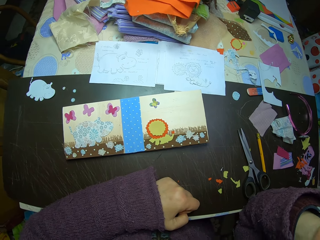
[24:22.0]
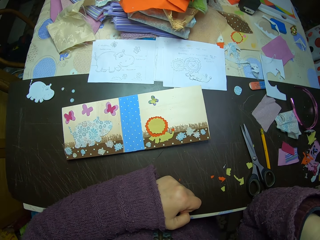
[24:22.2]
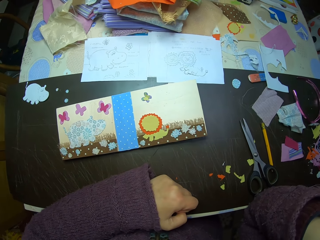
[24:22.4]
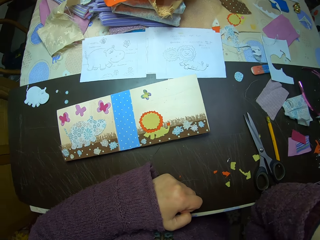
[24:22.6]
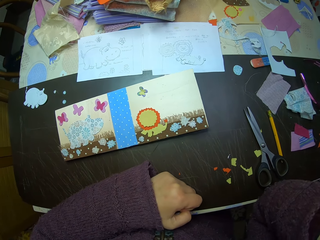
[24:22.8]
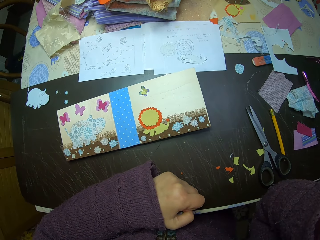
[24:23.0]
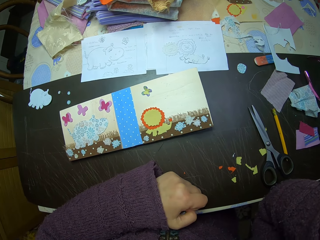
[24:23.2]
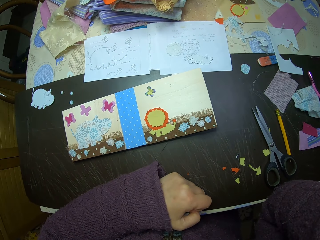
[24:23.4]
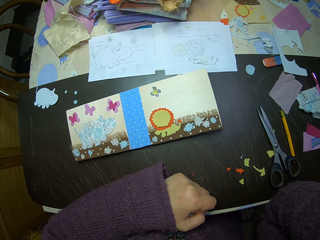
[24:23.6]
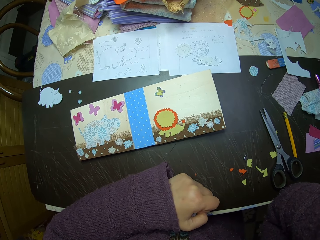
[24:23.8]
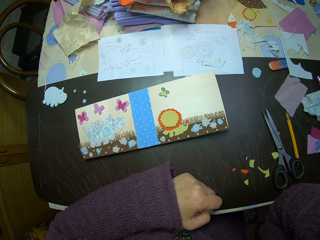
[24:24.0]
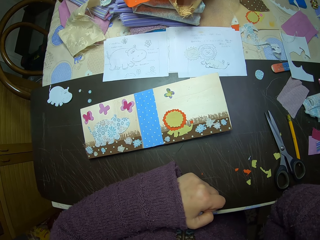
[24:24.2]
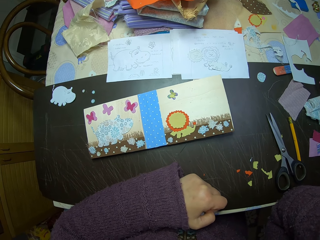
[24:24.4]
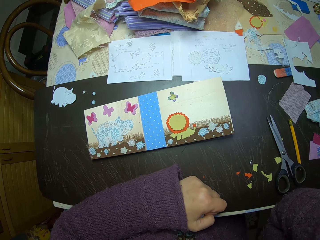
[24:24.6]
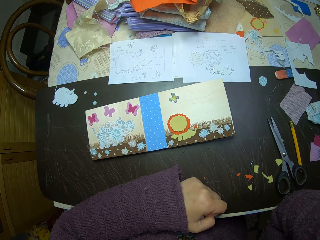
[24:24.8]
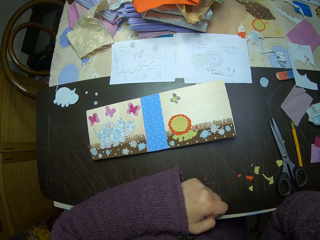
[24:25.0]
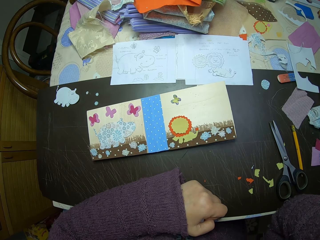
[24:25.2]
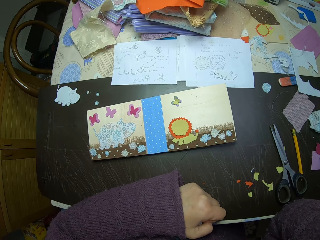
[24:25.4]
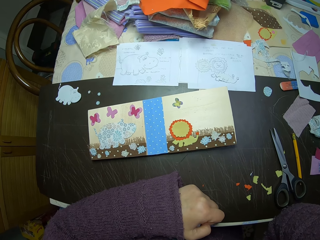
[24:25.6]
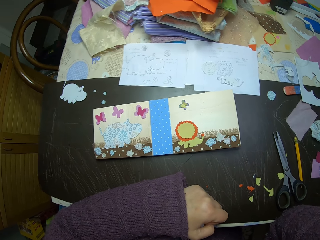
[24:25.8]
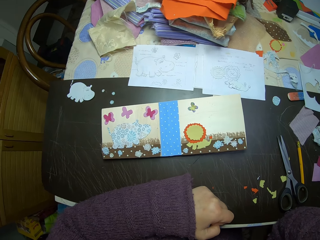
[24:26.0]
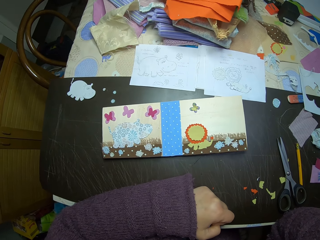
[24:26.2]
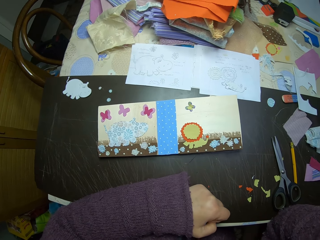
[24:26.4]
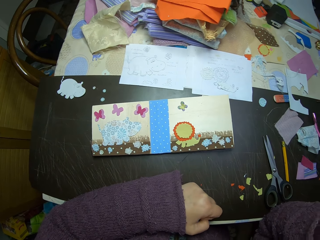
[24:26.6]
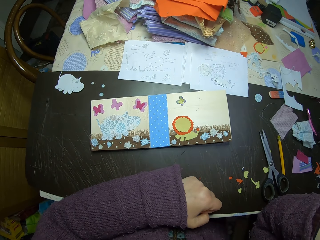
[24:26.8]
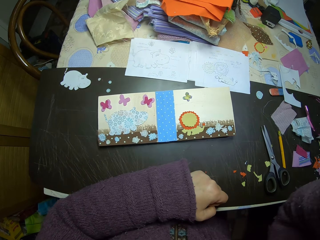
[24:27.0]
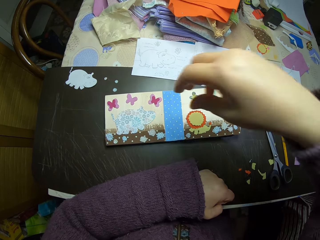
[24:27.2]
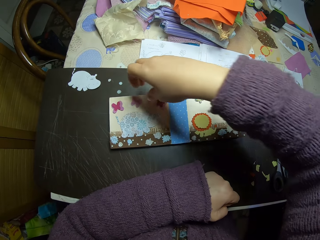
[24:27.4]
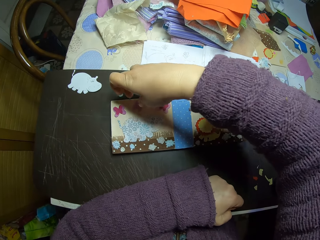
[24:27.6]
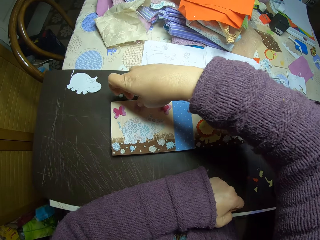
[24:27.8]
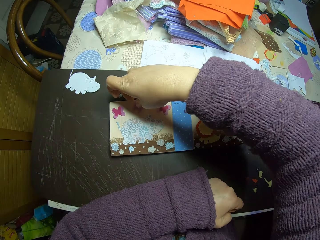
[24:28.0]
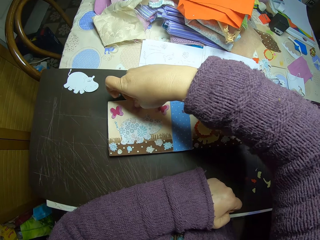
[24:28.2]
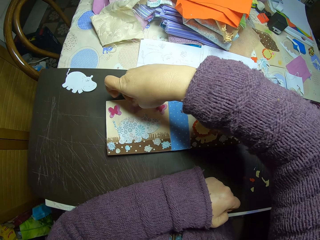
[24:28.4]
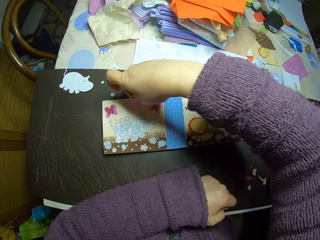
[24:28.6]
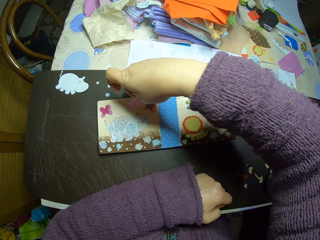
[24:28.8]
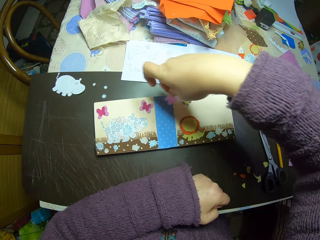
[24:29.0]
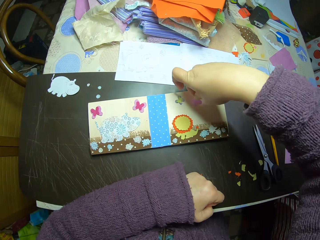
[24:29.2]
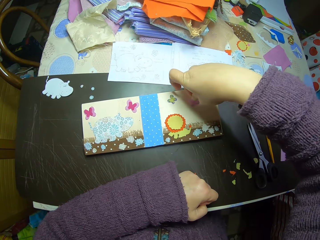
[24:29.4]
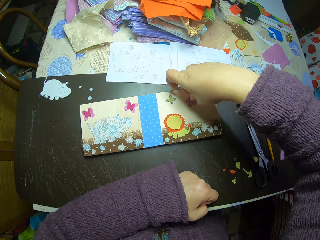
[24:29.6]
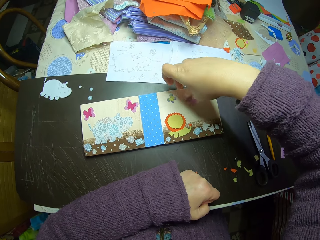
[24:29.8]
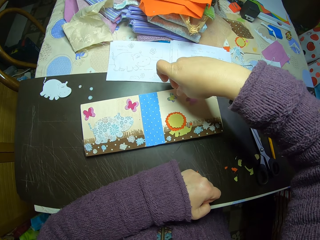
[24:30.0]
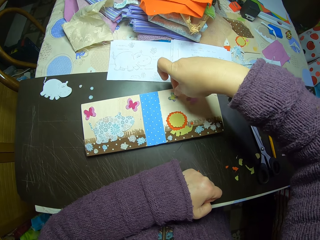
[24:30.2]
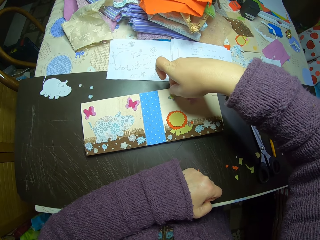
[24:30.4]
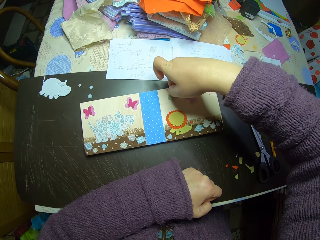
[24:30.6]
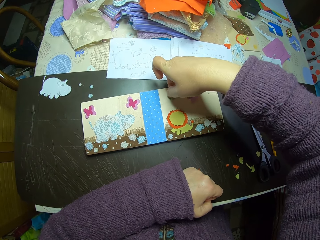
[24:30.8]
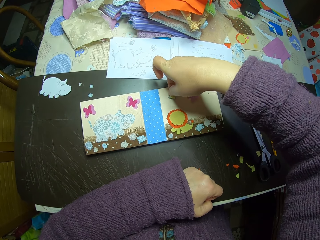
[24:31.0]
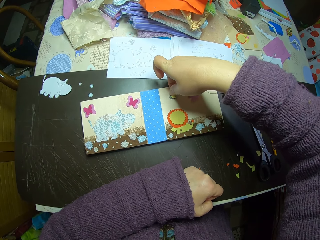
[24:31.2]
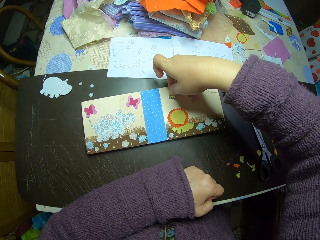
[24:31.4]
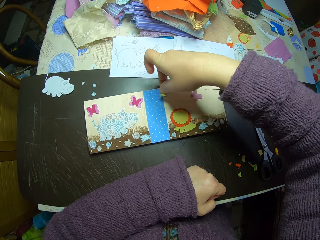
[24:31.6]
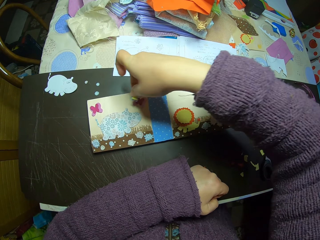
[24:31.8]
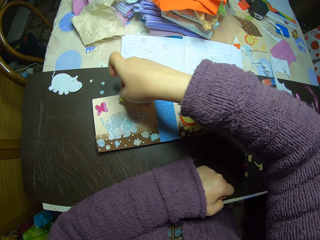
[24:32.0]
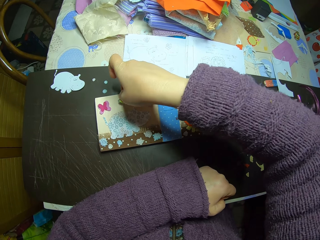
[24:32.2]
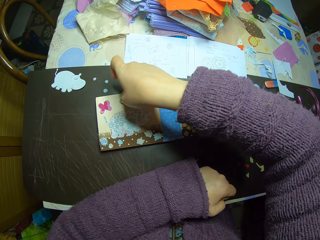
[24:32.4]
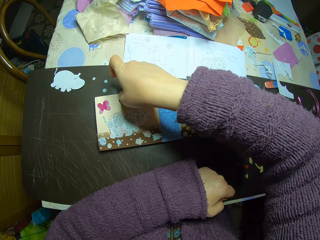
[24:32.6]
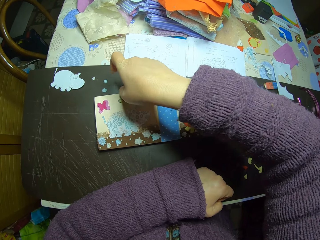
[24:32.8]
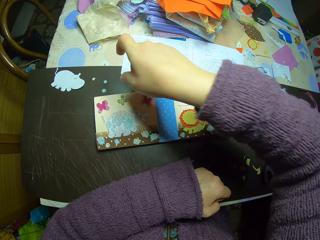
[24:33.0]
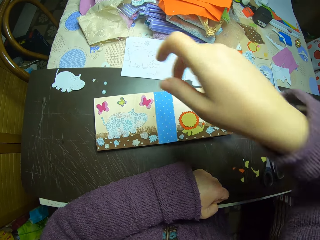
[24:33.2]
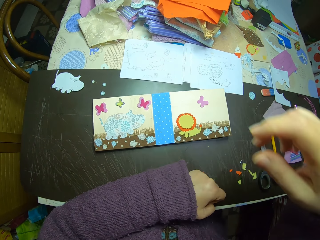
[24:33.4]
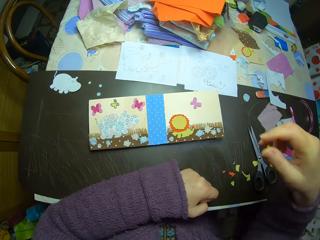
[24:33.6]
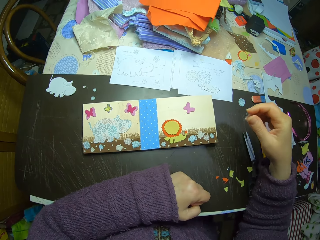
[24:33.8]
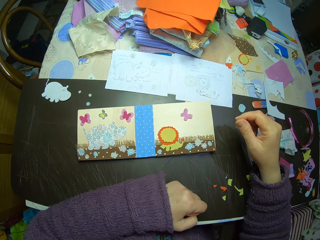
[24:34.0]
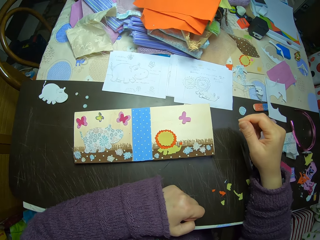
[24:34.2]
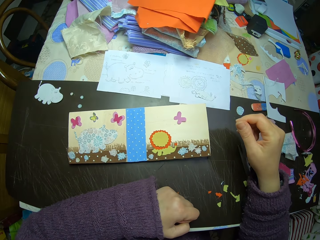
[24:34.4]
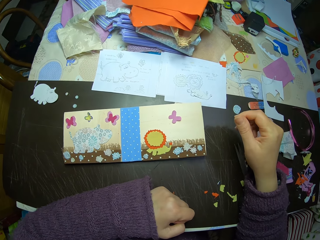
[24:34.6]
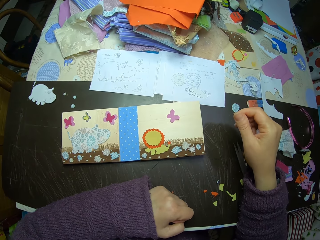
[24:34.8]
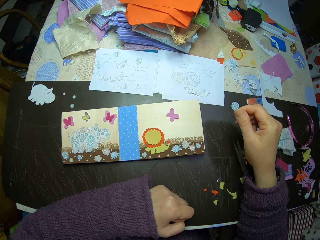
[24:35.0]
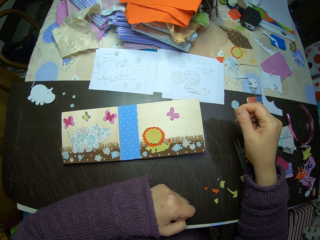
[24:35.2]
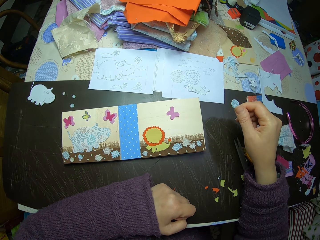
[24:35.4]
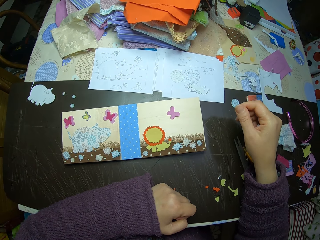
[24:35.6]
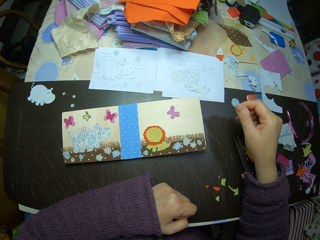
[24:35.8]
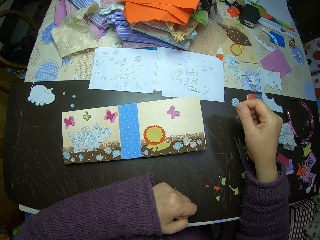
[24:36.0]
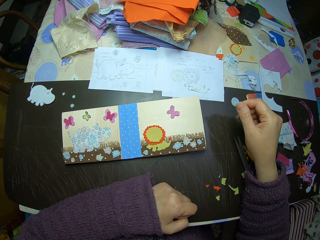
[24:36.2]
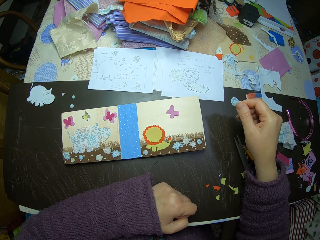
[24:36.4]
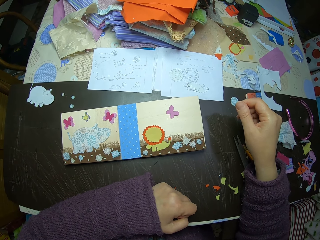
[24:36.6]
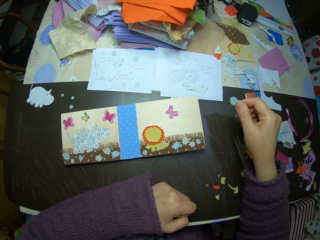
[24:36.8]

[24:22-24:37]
The camera wearer moves a paper butterfly illustration from the left page of the paper collage to the right page. They pick a pink fabric from the card and place the pink fabric on the card. They move a paper butterfly illustration from the right page of the paper collage to the left page. They pick a green fabric from the card and place the green fabric on the card. They stop for a while.

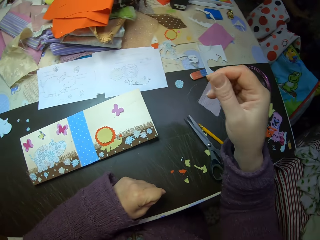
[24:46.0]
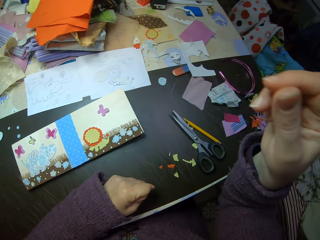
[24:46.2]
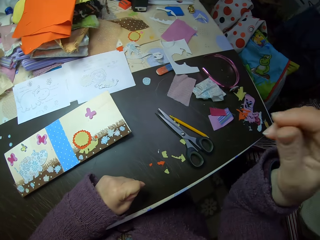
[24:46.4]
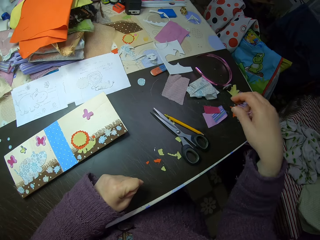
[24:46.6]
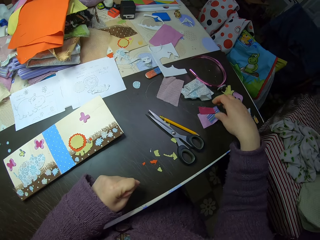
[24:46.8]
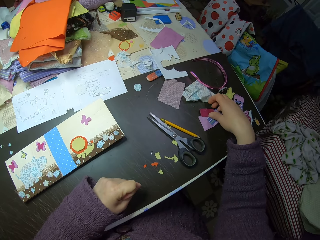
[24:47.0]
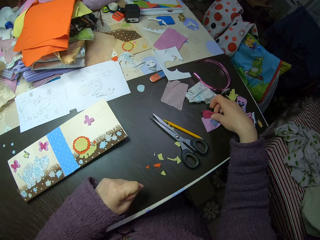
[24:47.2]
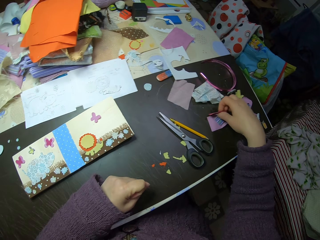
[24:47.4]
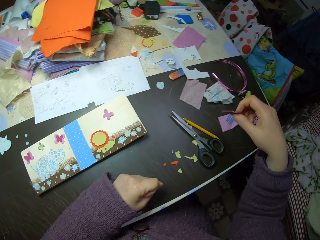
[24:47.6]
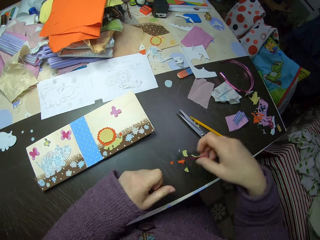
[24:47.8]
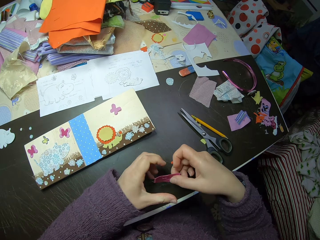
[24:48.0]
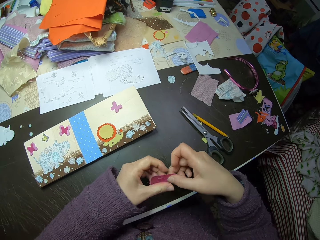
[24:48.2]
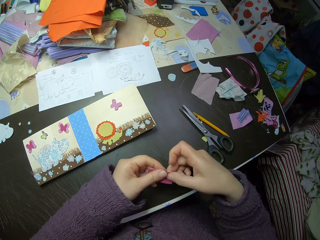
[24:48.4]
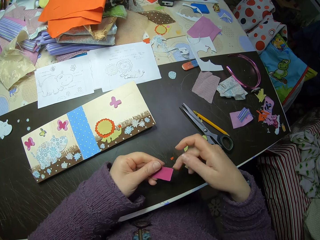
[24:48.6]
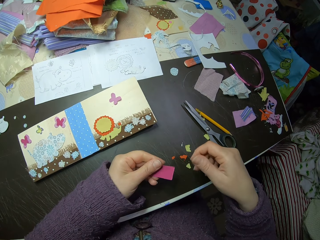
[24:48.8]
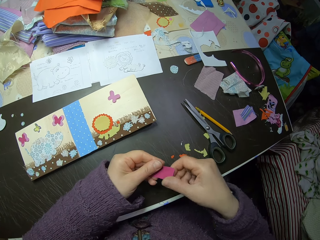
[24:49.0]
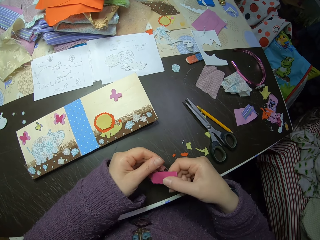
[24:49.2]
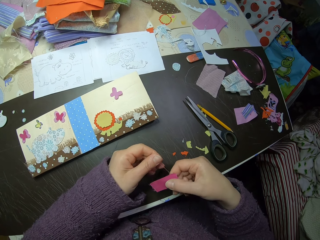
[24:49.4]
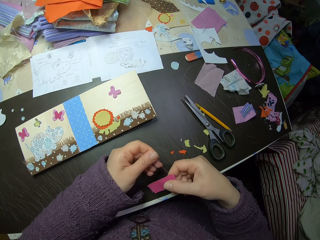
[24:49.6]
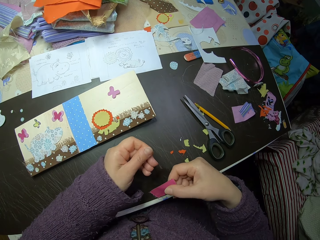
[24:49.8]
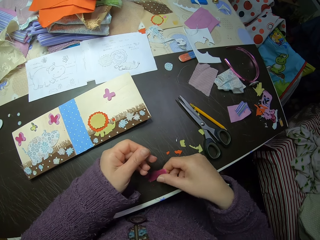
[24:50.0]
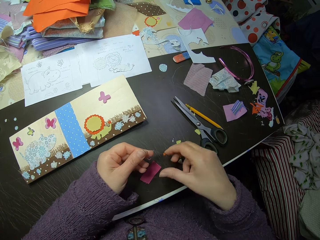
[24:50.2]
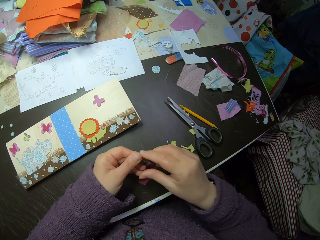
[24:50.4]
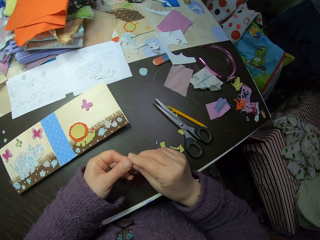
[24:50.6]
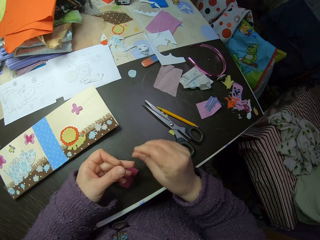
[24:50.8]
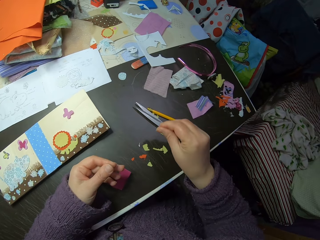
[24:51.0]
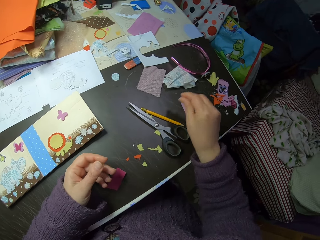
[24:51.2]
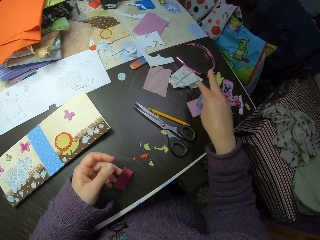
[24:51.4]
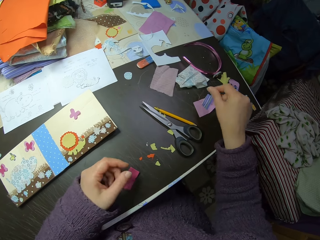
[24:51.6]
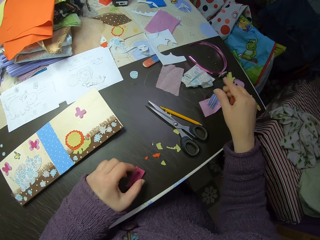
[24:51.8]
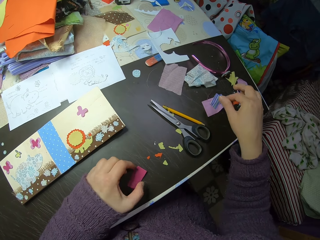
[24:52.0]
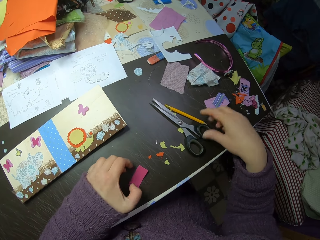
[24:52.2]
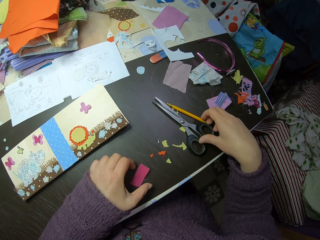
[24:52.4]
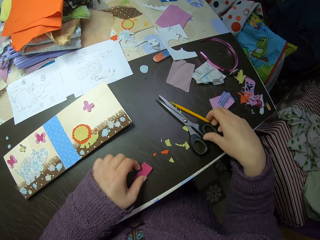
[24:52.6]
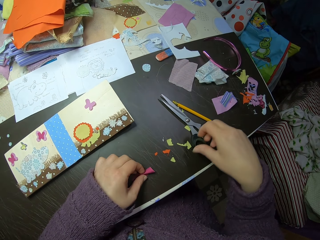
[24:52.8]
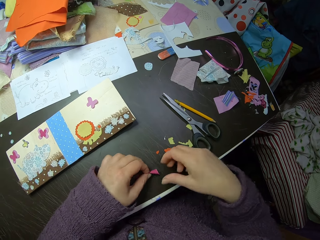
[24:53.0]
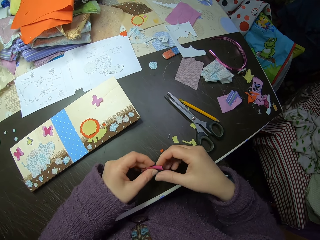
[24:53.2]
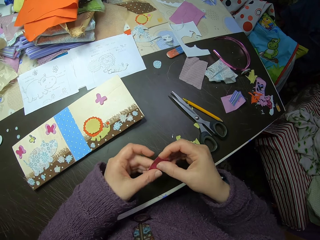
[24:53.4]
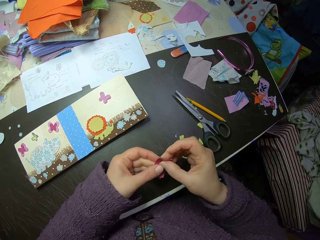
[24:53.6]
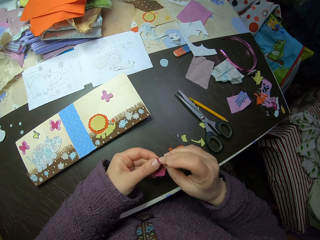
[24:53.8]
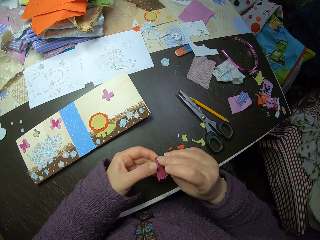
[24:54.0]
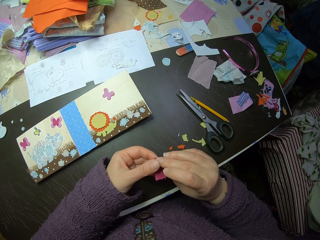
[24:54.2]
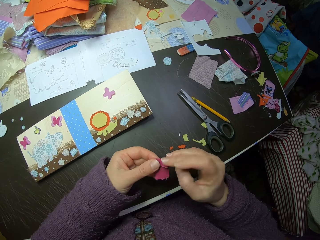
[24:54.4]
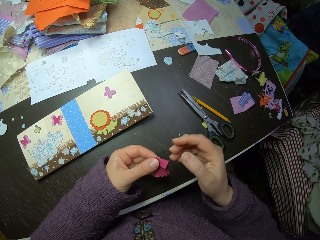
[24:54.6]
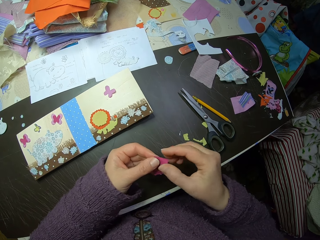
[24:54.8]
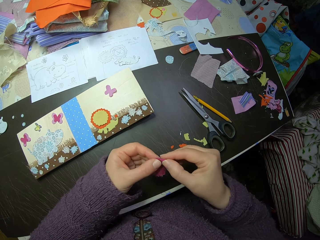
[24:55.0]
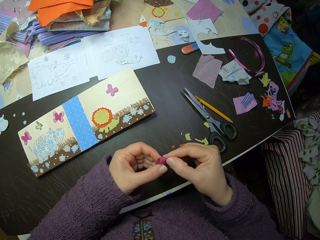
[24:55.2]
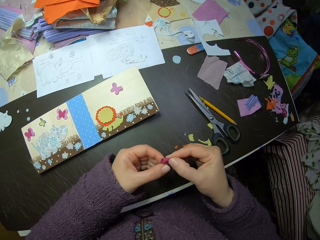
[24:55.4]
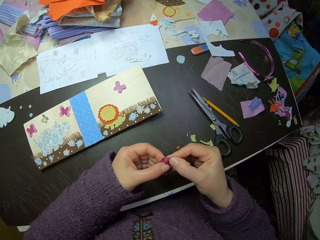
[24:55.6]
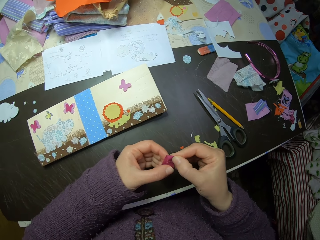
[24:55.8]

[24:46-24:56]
The camera wearer lifts her right hand. She picks up a piece of pink fabric on the table with her right hand. She passes the fabric to her left hand. She holds the fabric with her left hand. She removes a thread from the fabric. She places the fabric on the table. She throws the thread on the table. She picks up the fabric. She folds the fabric with both hands.
